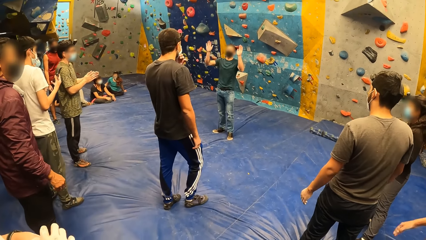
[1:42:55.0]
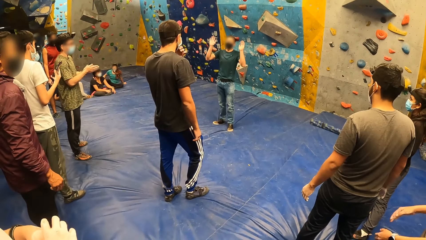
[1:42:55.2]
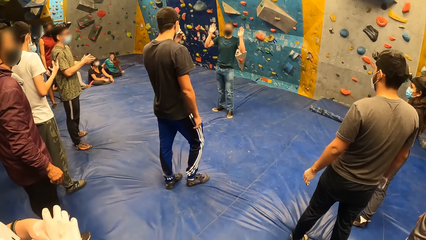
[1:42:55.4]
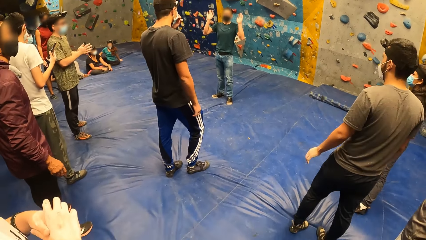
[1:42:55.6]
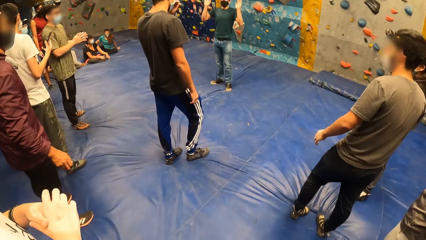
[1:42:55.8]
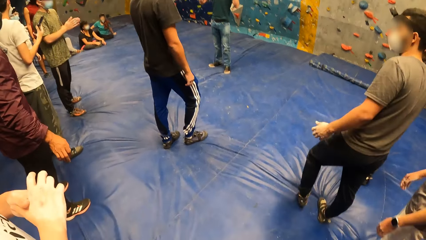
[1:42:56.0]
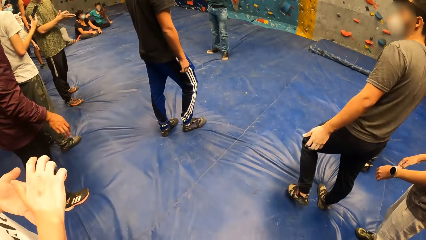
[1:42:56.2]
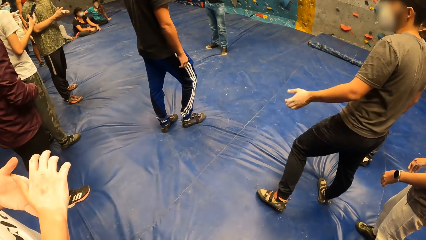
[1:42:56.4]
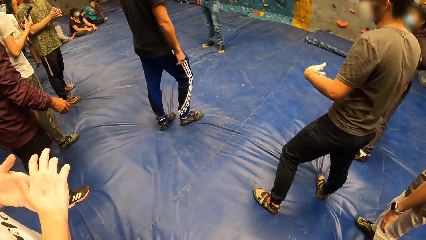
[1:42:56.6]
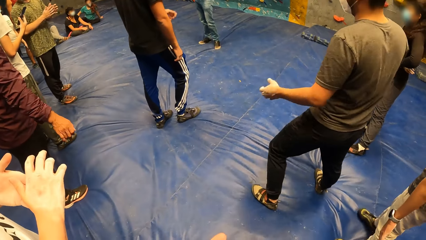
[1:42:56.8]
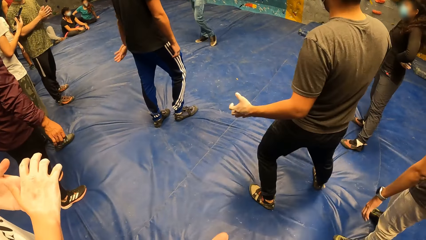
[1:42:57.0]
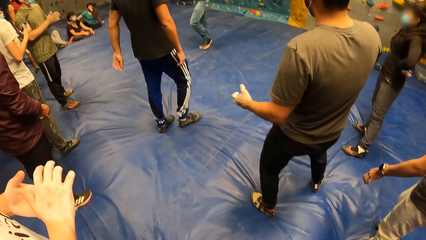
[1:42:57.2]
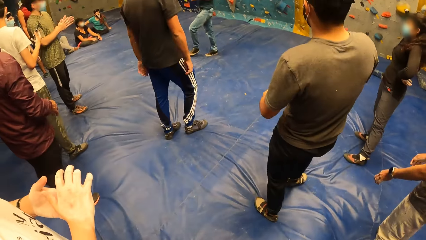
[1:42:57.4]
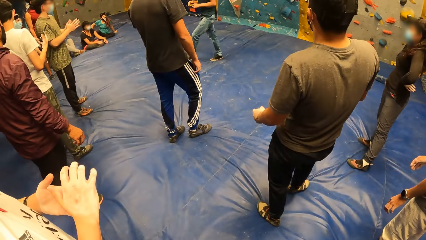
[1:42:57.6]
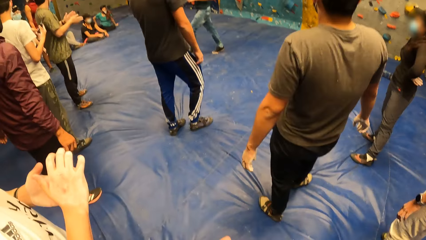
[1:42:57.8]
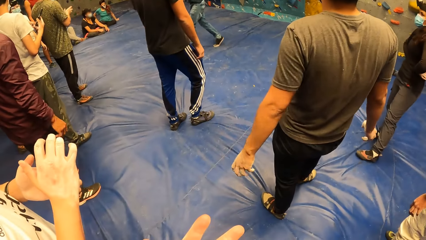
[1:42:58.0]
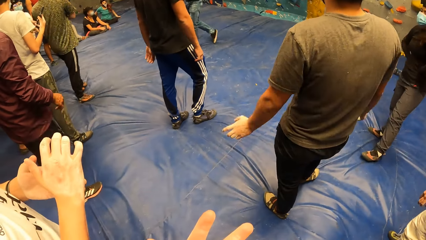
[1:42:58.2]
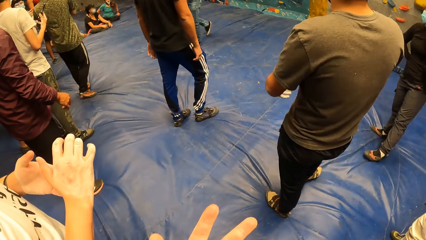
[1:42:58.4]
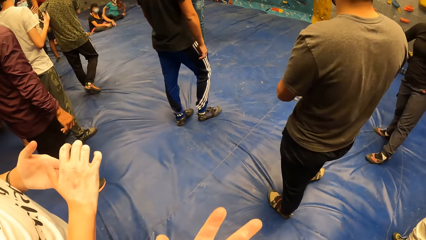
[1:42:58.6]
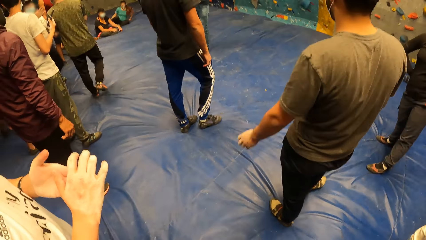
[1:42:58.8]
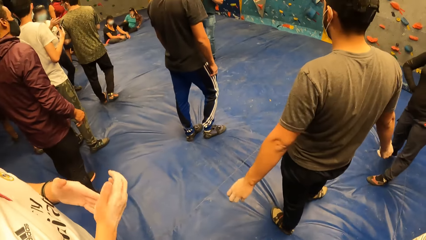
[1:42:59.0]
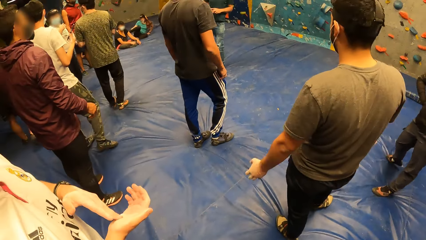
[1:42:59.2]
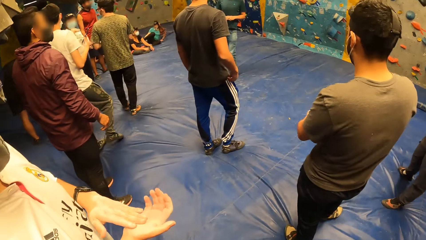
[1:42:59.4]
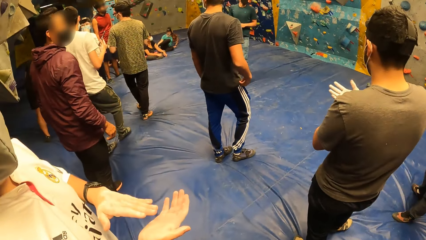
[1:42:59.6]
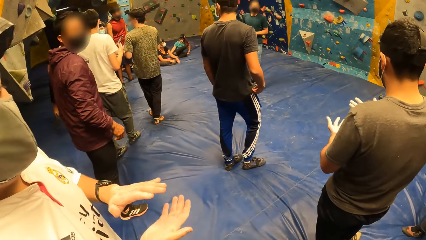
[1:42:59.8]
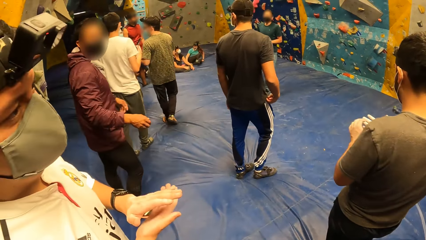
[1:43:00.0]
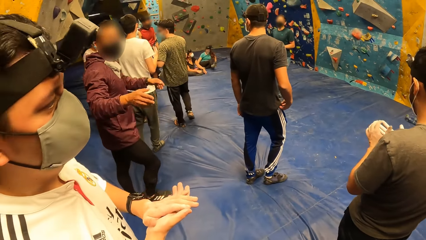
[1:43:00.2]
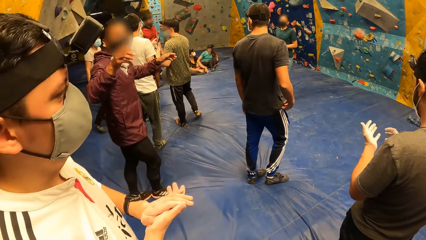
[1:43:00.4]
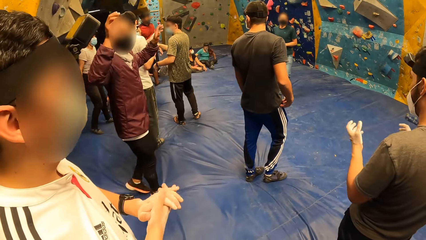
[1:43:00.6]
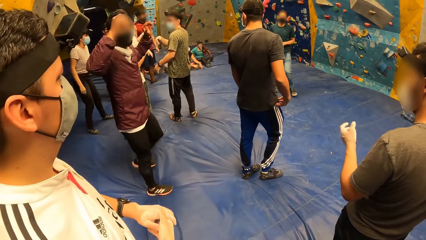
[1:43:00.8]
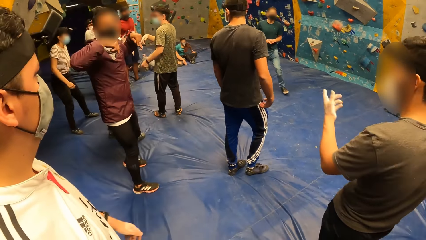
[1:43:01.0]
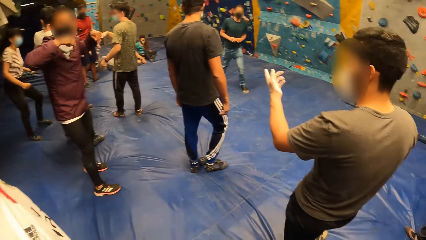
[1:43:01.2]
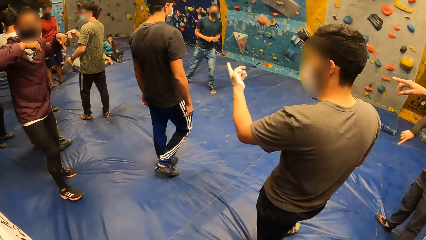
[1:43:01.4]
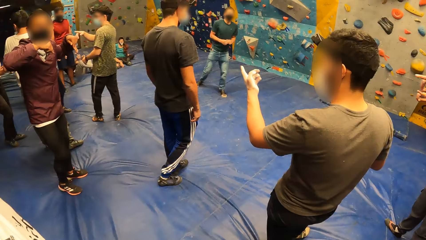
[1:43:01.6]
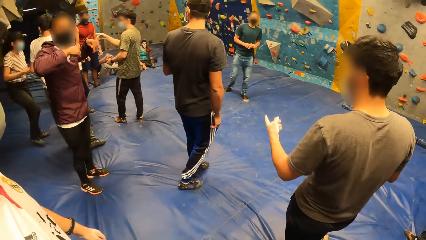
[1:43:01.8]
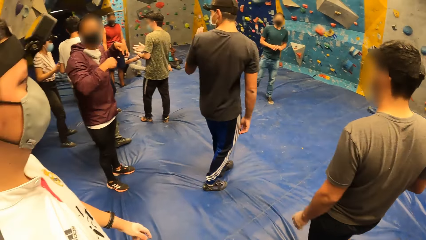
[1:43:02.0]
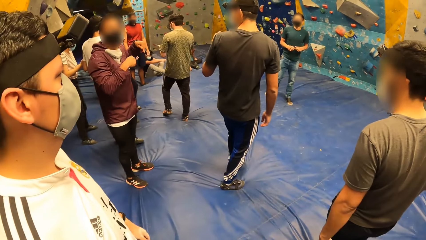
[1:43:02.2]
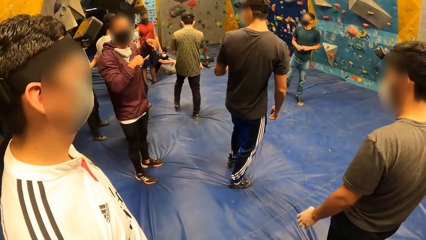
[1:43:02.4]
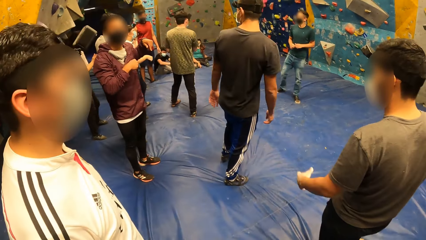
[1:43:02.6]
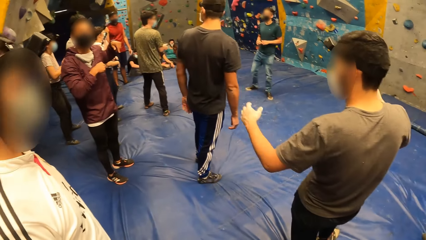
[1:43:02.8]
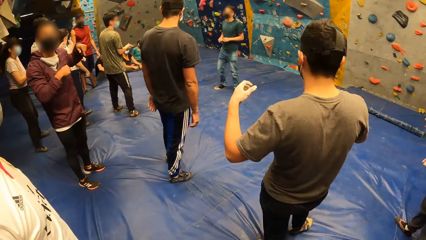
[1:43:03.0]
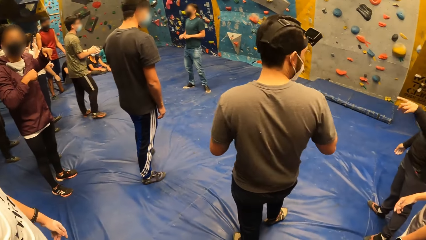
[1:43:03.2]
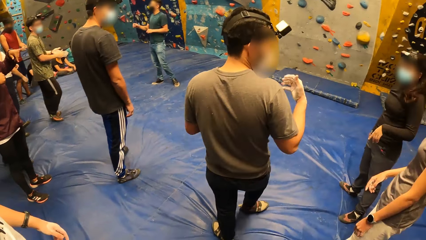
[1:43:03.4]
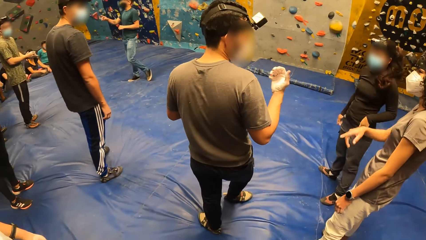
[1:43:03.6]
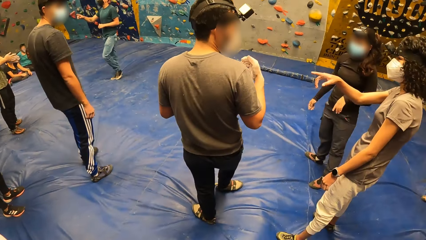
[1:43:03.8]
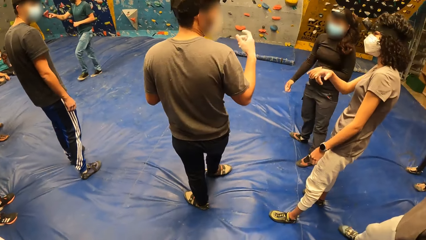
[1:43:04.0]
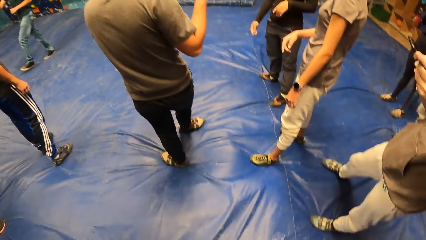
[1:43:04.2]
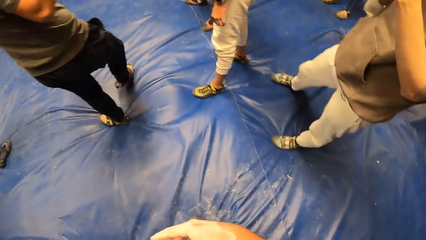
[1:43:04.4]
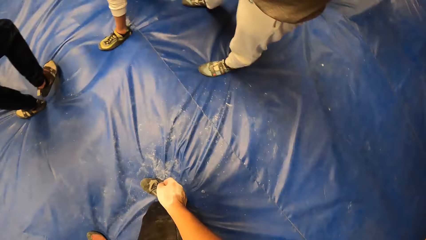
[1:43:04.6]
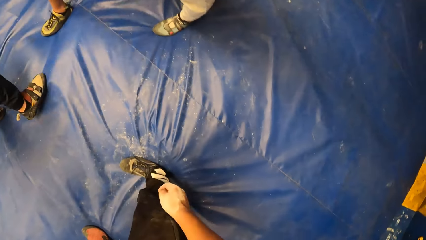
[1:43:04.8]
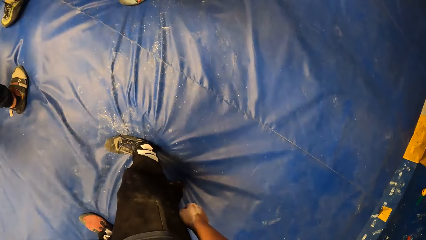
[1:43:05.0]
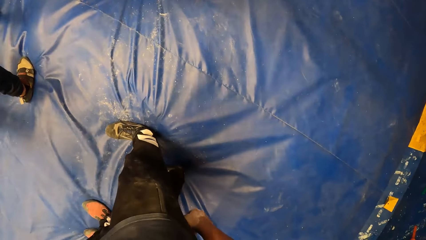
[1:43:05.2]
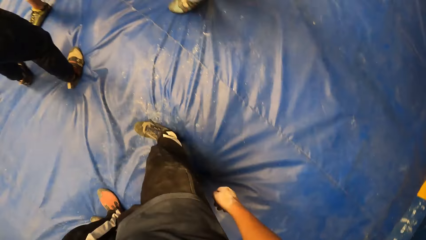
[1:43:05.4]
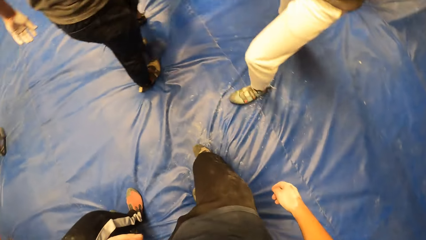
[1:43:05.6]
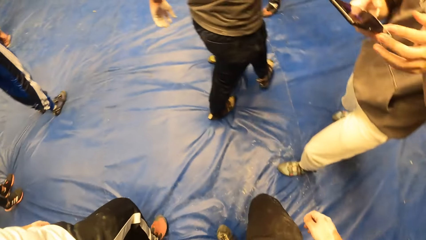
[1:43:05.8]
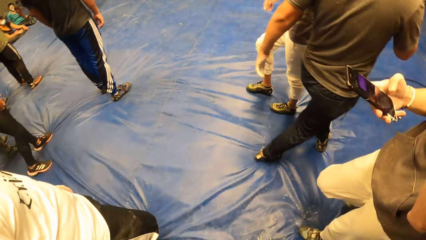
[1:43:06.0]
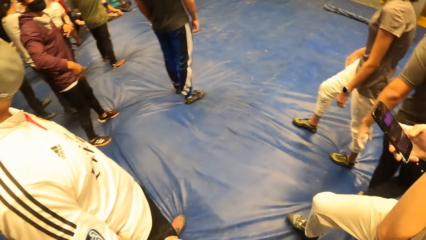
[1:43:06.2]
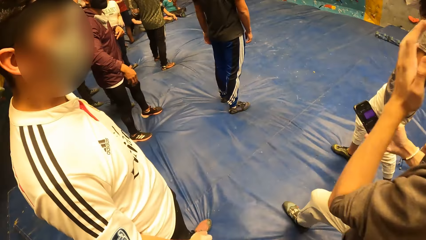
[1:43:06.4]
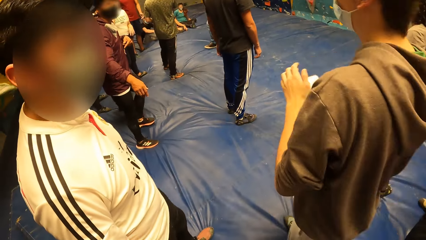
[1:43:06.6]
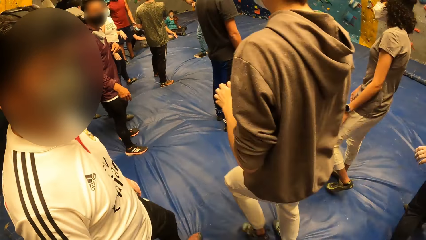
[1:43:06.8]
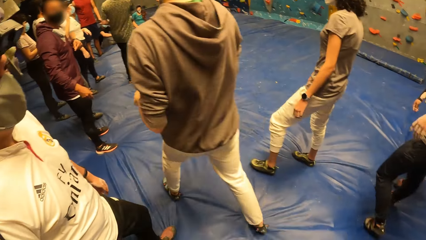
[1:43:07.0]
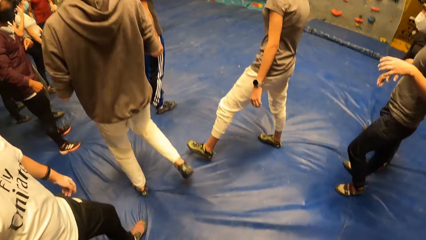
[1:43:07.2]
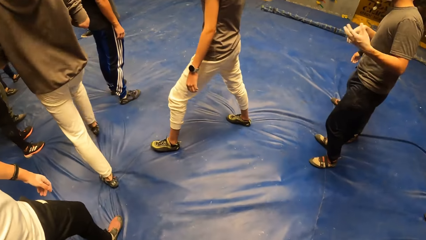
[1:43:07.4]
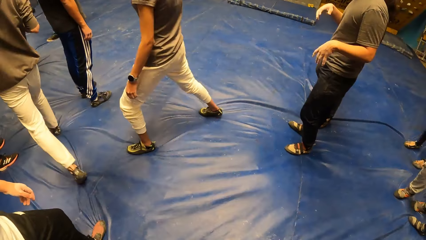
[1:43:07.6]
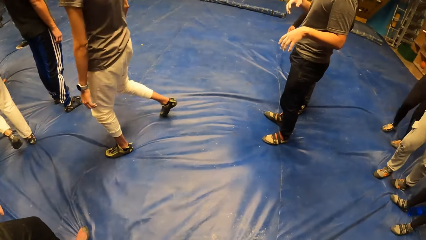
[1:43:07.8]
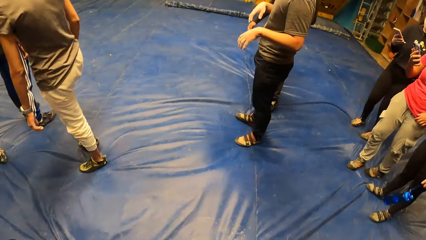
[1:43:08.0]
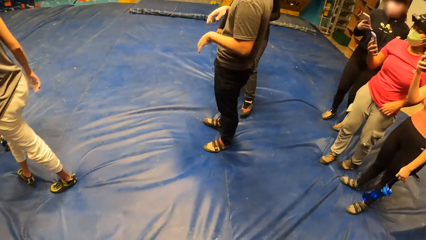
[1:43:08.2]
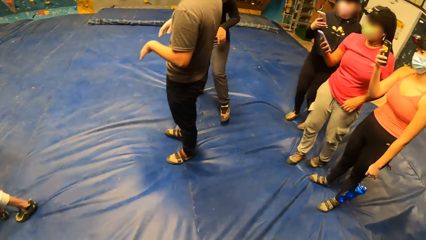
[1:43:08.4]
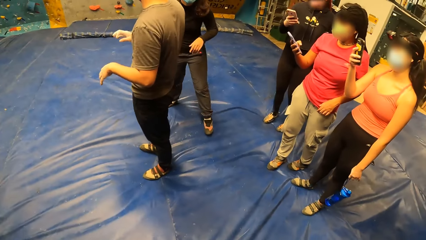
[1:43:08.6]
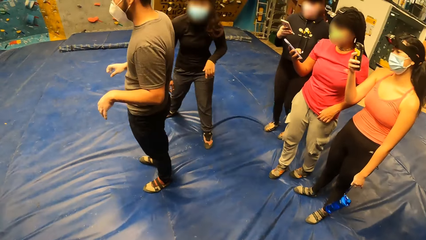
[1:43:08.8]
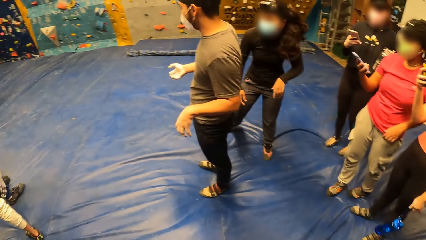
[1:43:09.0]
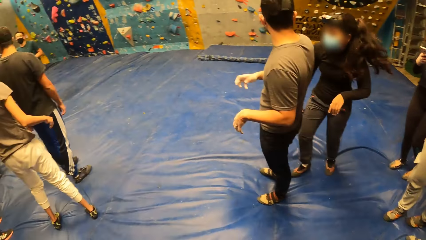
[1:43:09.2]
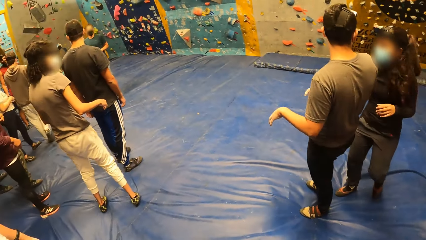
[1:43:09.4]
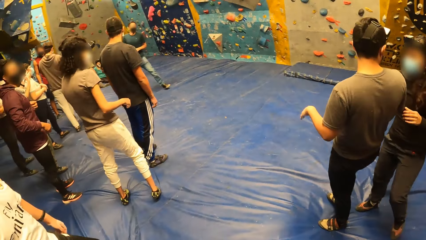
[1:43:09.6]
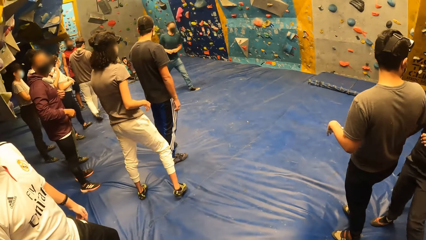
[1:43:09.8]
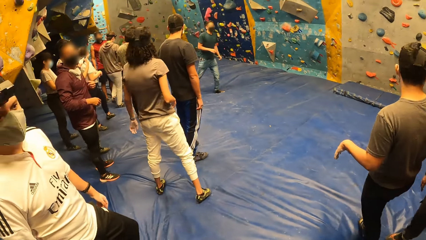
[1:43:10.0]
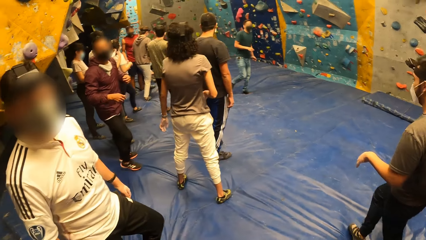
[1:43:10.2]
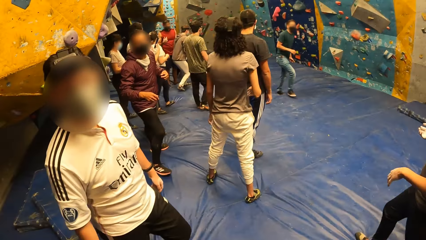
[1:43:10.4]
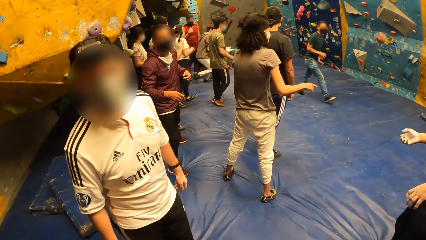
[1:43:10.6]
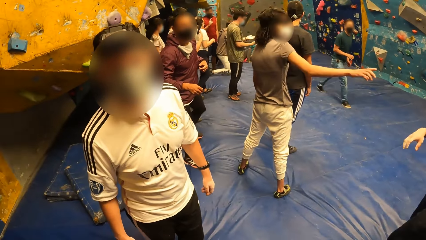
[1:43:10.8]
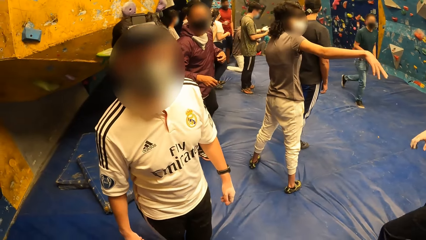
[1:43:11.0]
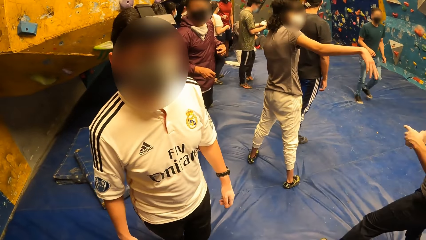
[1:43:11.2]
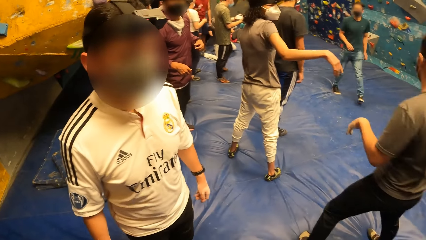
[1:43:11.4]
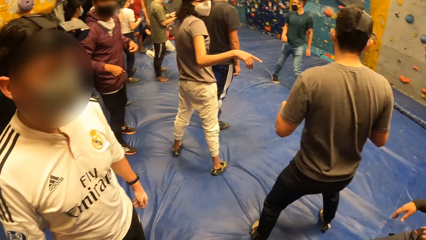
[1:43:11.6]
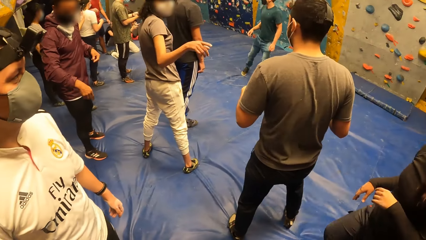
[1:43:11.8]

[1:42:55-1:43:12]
The camera wearer converses with a man. A man converses with the group of people. The camera wearer looks around the room. Another man walks past the camera wearer.
